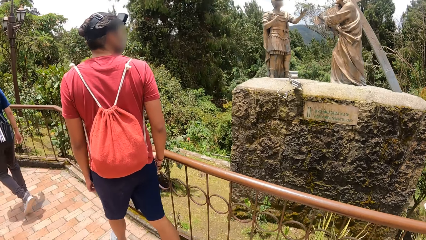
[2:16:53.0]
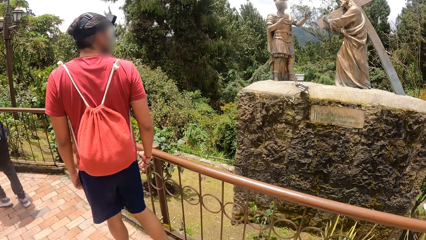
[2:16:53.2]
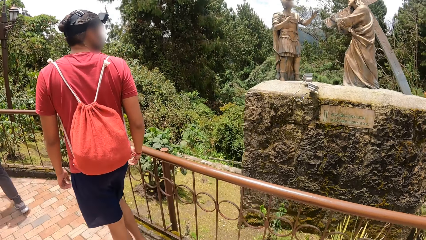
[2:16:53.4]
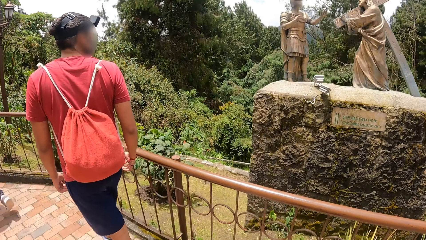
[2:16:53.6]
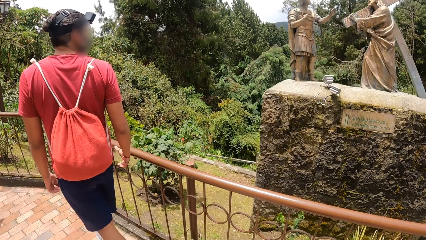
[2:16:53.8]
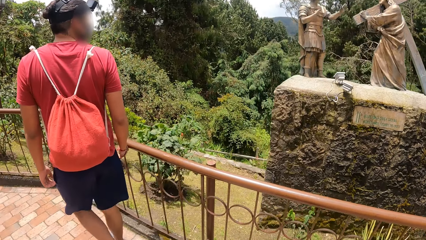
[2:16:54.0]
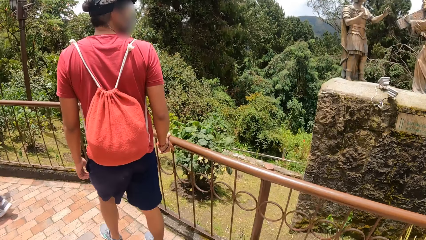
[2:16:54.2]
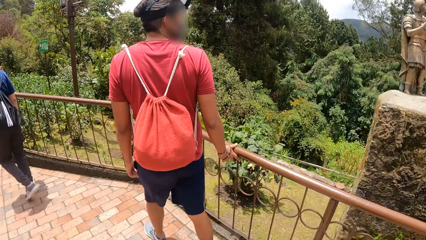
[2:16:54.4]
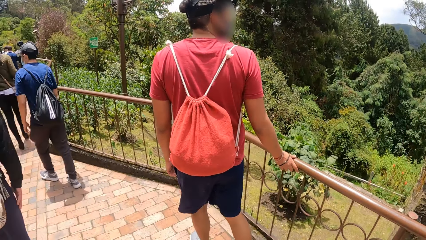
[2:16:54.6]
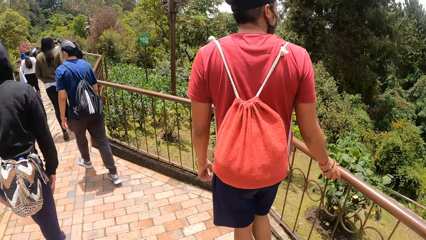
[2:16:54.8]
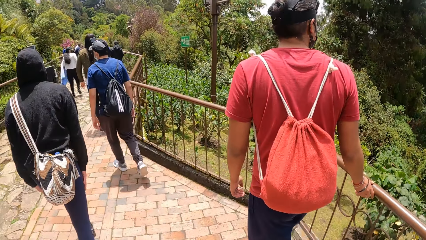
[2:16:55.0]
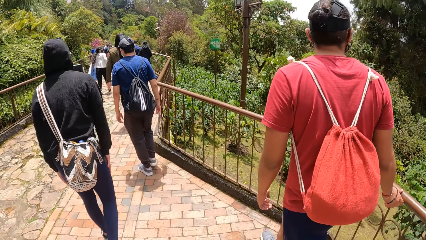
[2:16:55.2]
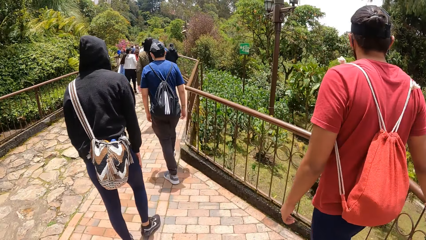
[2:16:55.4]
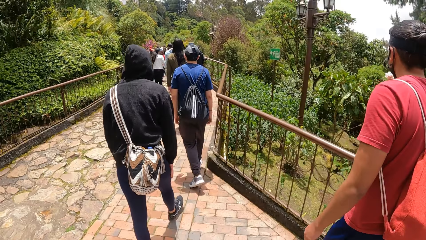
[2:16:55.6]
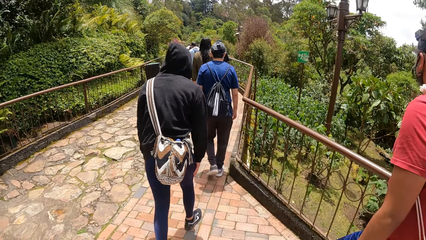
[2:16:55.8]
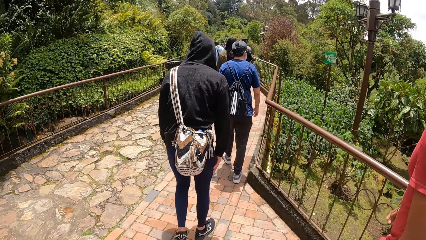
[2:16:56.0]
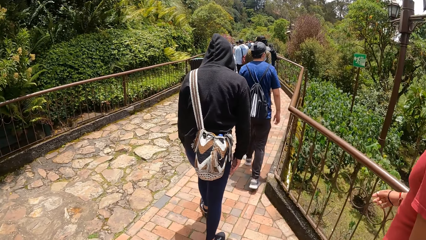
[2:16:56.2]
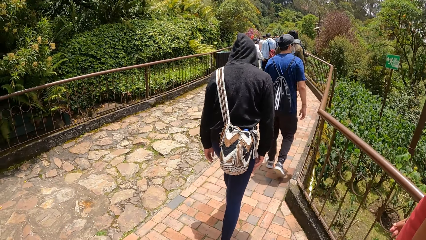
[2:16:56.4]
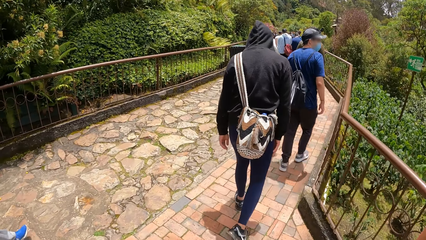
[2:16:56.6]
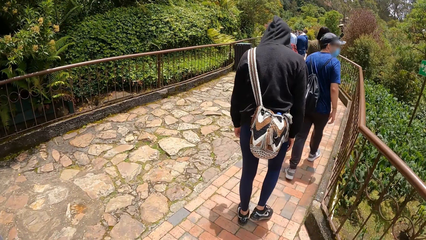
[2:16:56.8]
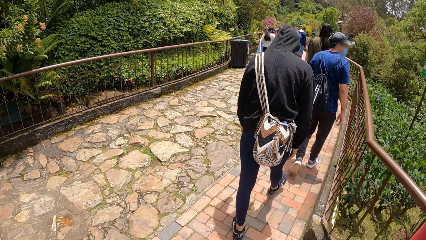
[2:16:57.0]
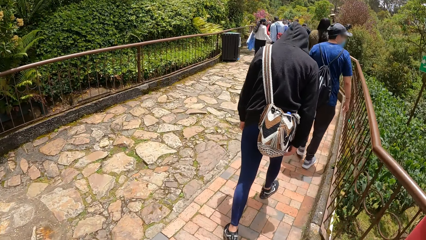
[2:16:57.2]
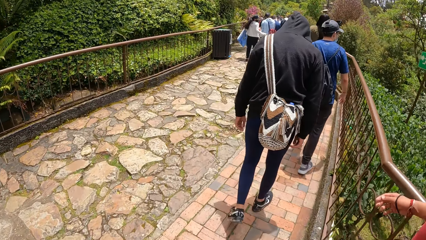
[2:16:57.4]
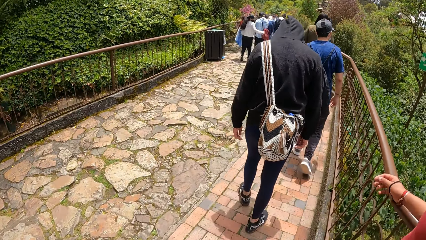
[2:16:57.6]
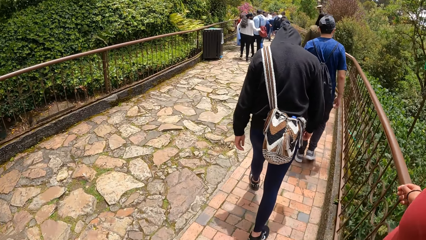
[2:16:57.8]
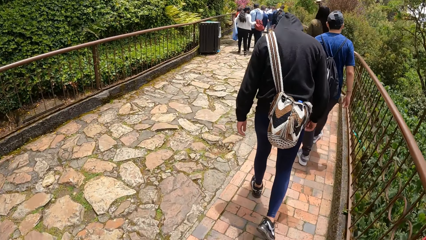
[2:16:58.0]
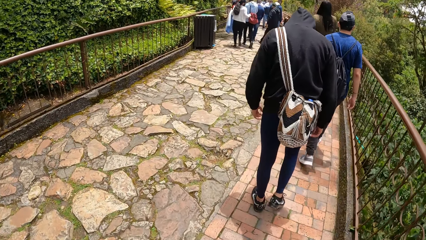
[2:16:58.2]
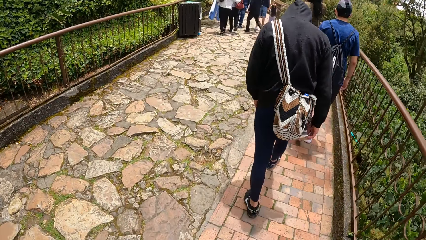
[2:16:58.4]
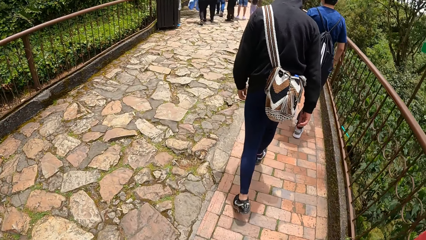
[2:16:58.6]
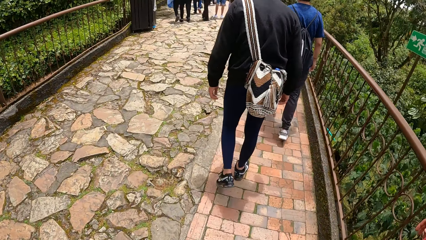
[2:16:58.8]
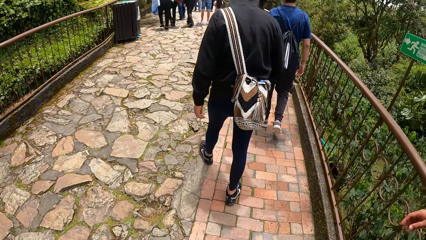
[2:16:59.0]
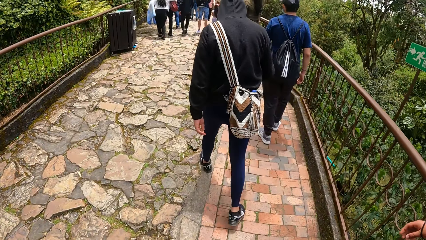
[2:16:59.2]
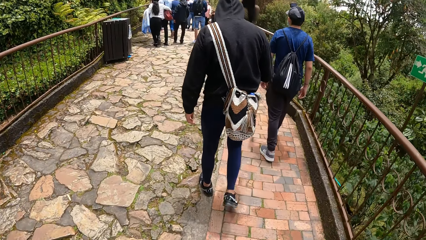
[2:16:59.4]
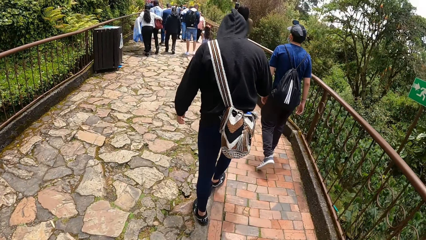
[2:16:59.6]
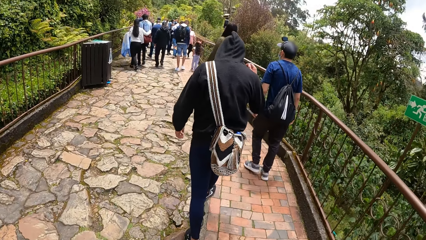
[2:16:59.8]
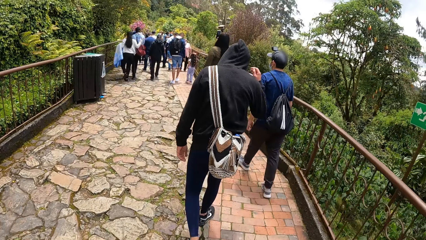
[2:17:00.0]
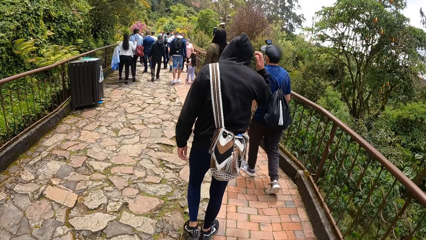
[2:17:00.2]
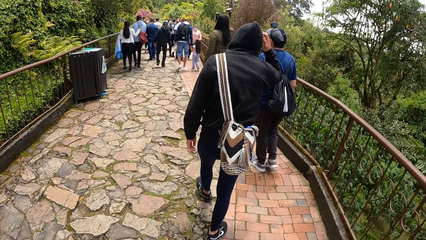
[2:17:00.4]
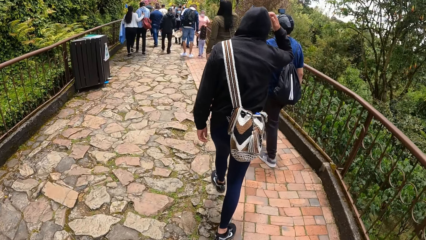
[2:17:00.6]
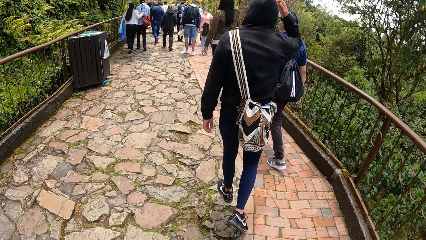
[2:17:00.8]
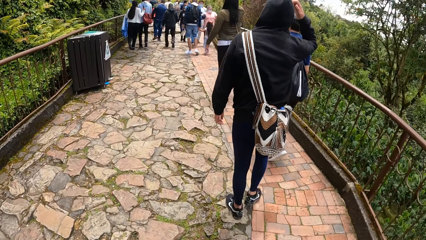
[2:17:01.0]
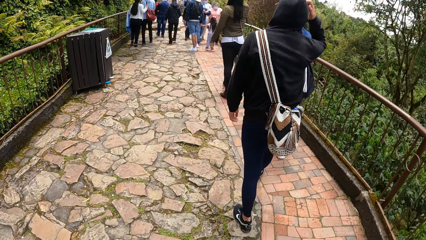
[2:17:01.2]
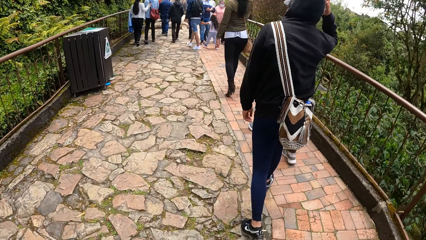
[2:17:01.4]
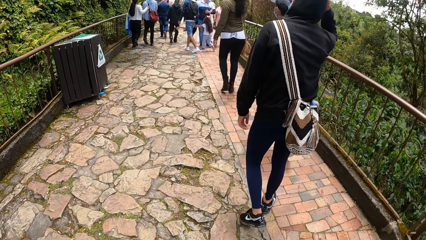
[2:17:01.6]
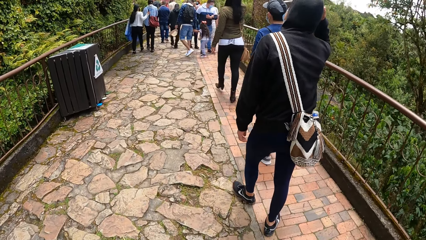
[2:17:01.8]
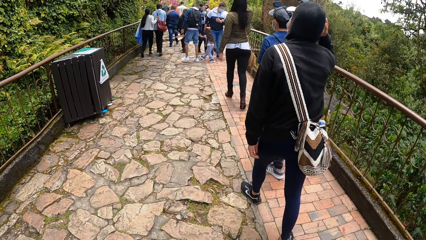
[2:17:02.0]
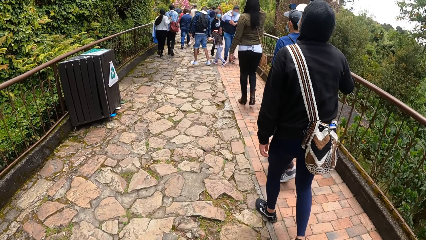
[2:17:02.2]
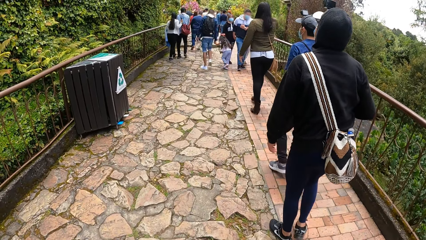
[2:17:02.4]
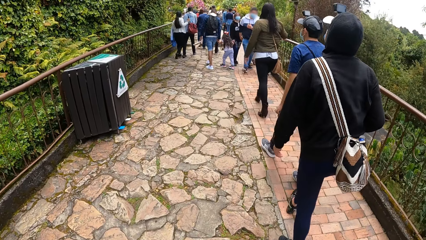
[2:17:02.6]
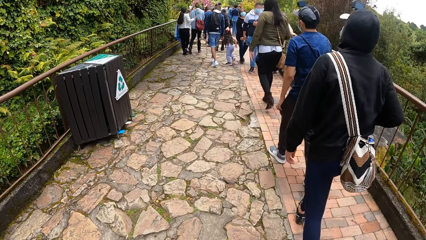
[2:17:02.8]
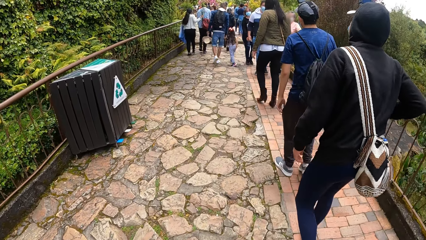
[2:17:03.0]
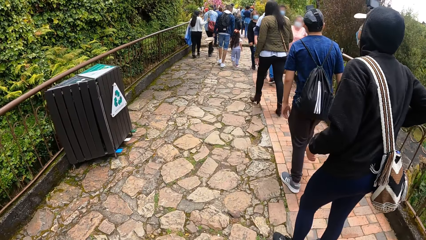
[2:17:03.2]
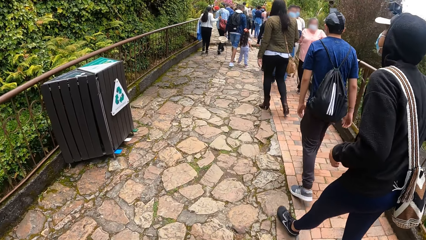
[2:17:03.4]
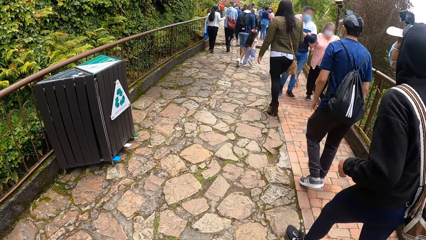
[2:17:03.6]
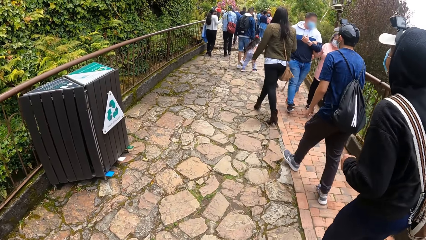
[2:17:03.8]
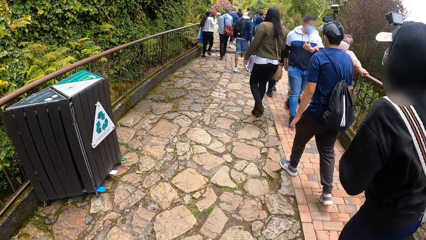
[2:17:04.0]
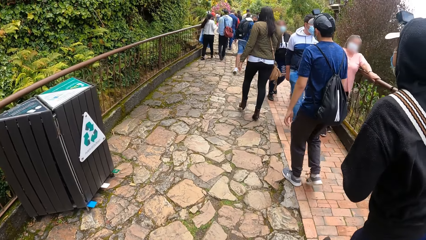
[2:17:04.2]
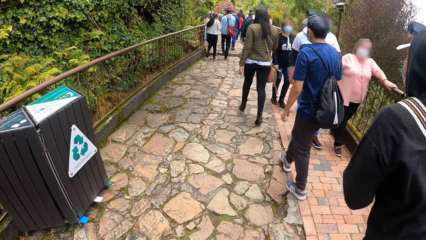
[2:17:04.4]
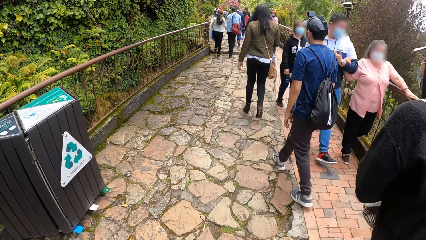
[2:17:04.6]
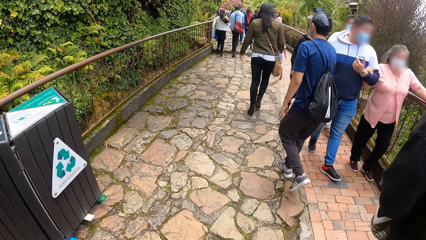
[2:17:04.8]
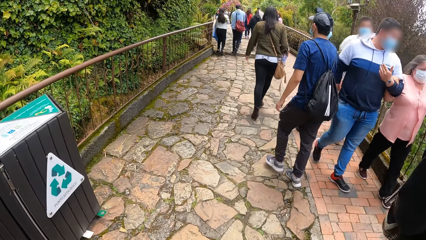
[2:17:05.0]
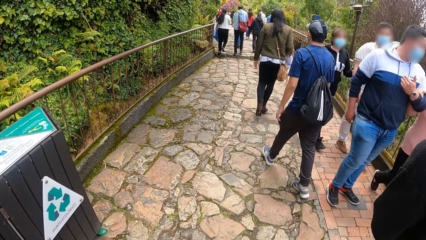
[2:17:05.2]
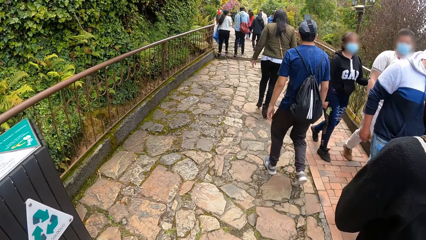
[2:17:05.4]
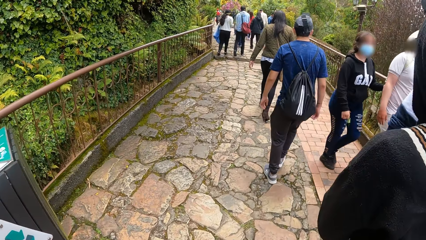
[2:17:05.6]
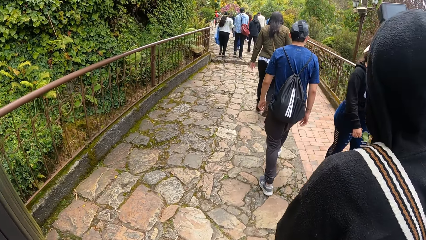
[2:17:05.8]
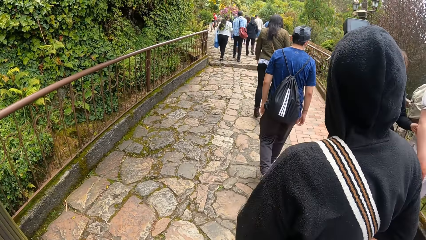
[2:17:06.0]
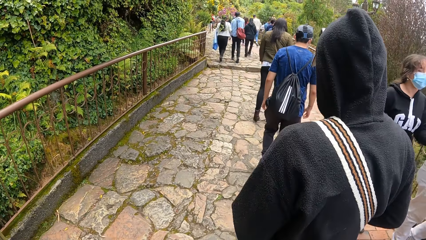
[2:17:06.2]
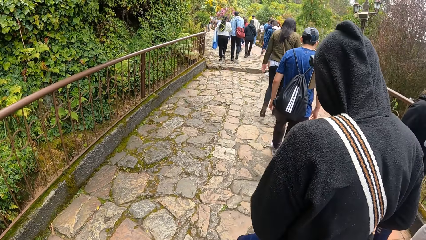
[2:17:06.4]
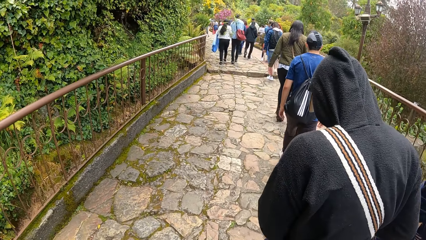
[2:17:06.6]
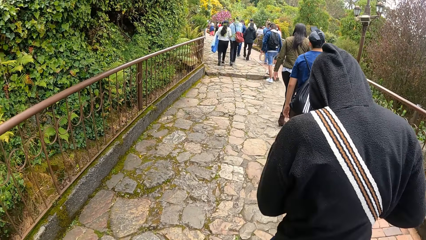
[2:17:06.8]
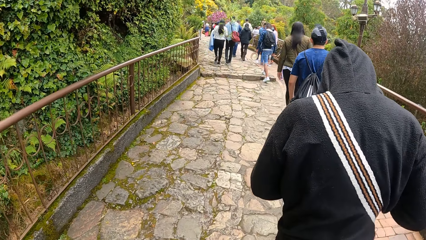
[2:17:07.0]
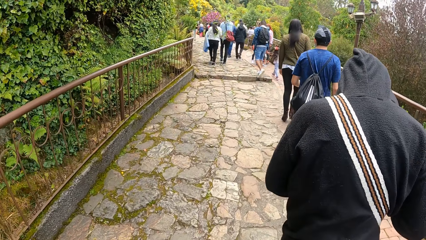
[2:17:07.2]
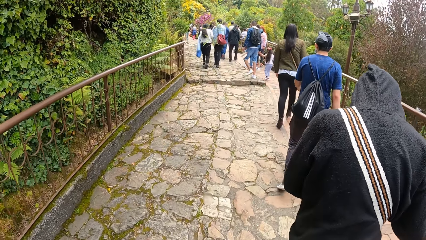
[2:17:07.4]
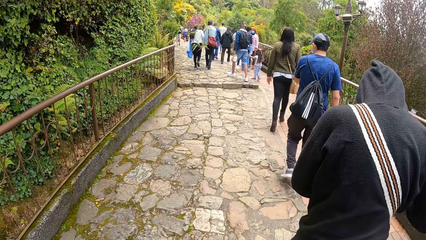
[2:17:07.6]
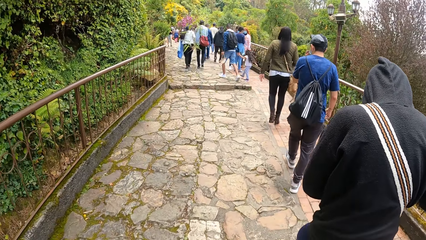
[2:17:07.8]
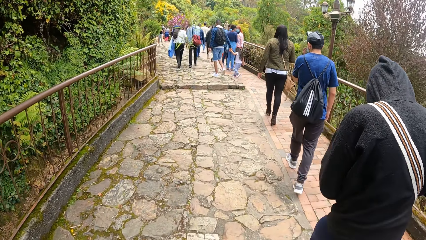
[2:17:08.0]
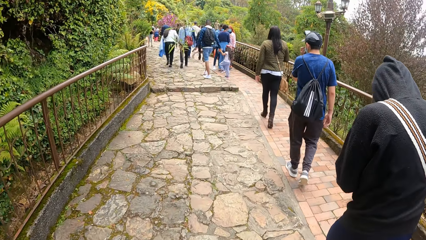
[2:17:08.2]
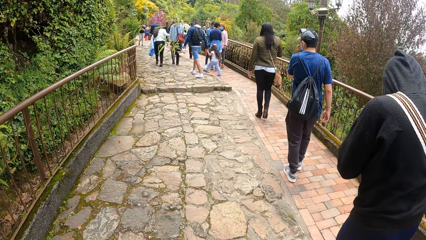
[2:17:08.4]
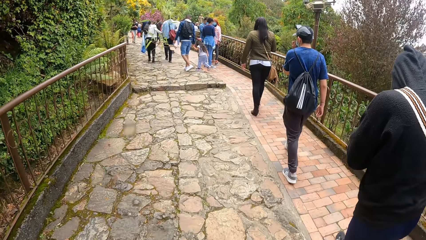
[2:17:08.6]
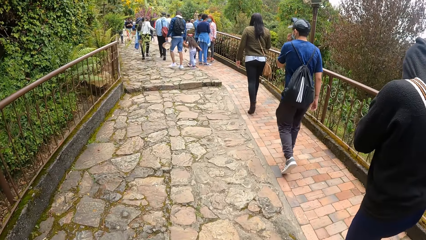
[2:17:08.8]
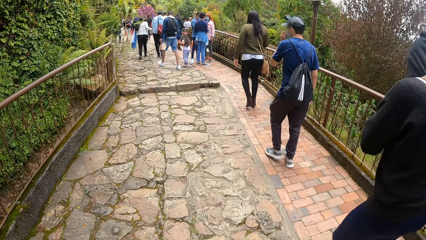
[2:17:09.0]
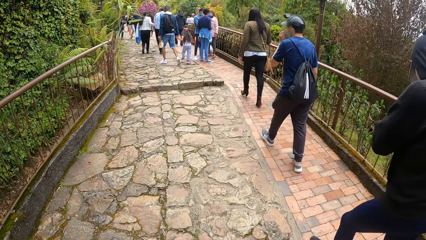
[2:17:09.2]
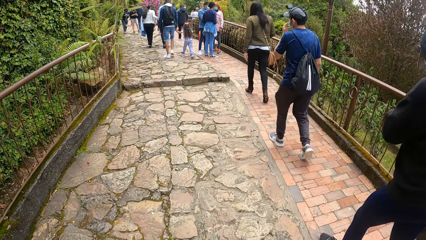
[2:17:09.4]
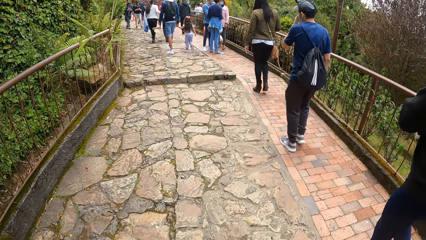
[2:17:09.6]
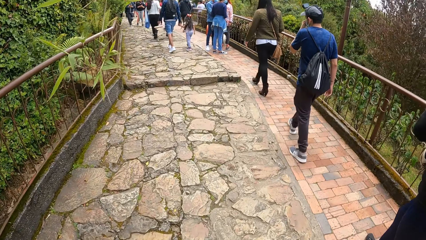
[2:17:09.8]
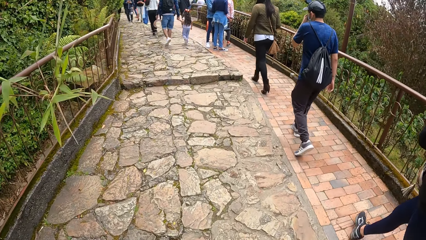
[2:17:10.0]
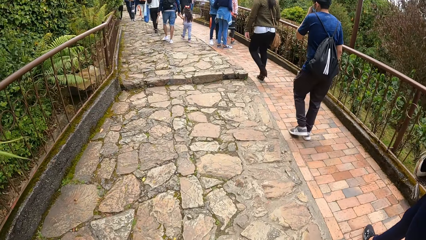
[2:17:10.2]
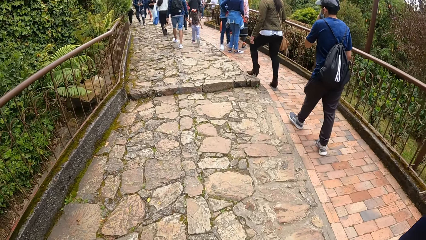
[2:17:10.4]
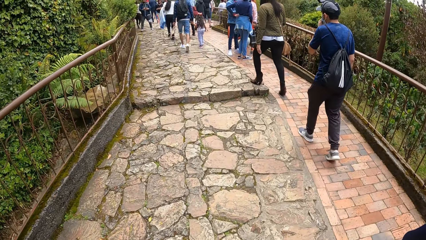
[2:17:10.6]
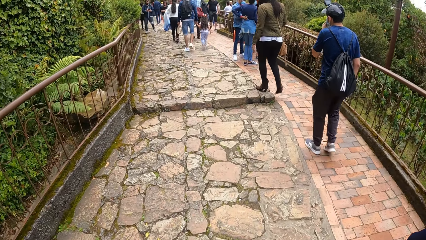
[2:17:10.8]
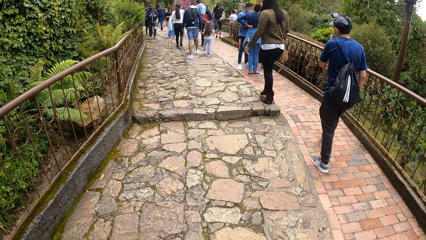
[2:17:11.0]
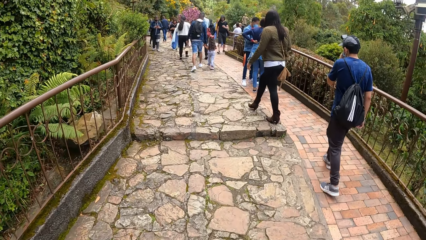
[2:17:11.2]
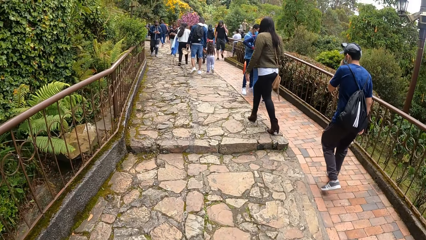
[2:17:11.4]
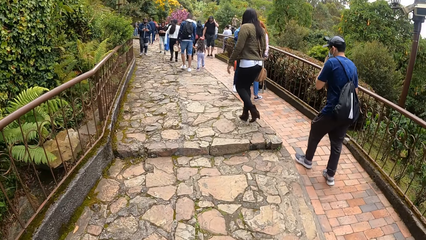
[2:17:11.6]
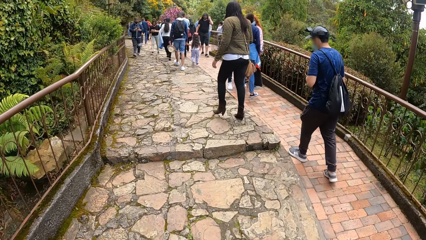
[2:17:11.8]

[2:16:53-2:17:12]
A man scratches his head with his right hand. Another man adjusts the face mask on his face with his left hand.
